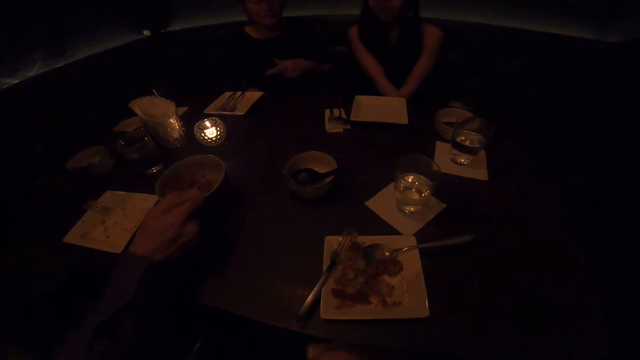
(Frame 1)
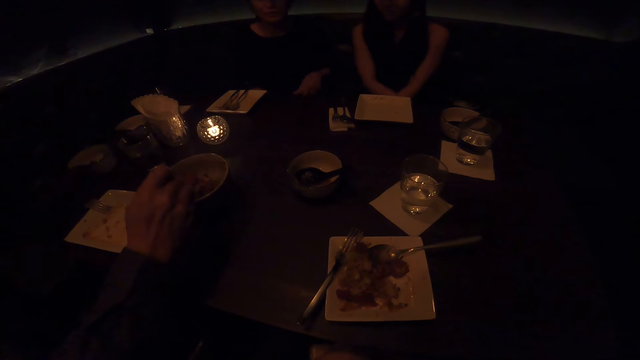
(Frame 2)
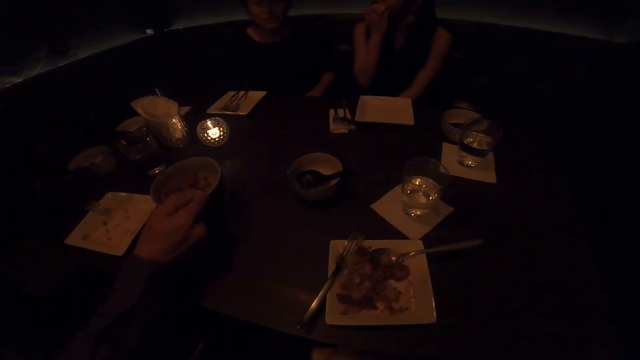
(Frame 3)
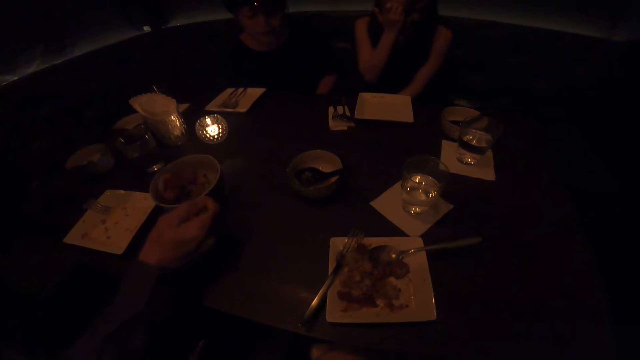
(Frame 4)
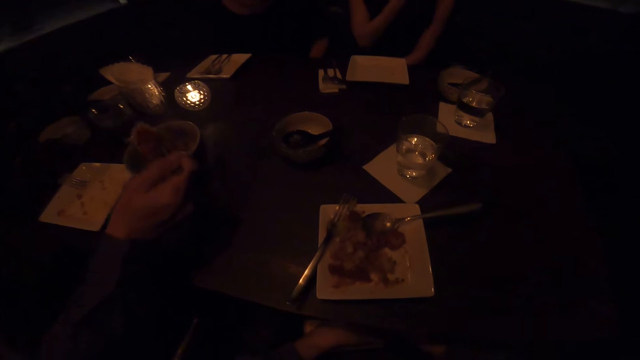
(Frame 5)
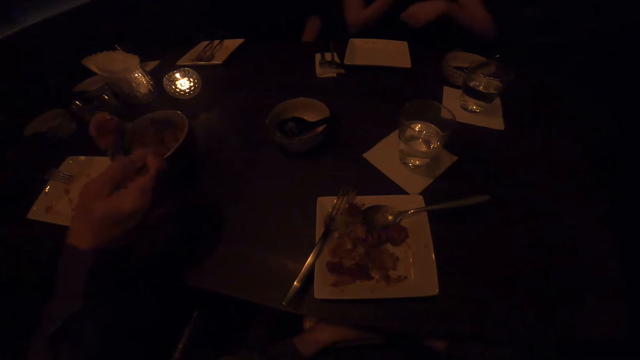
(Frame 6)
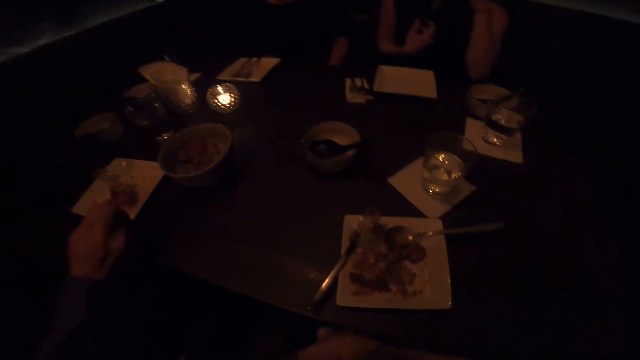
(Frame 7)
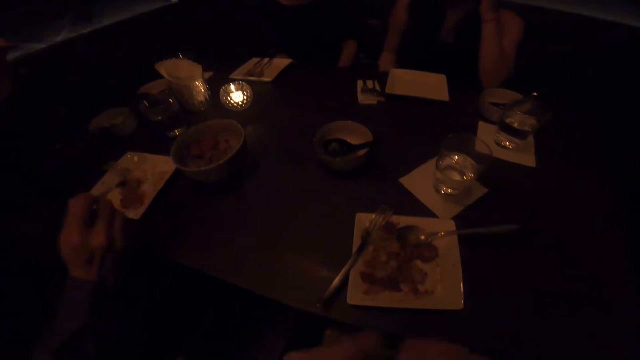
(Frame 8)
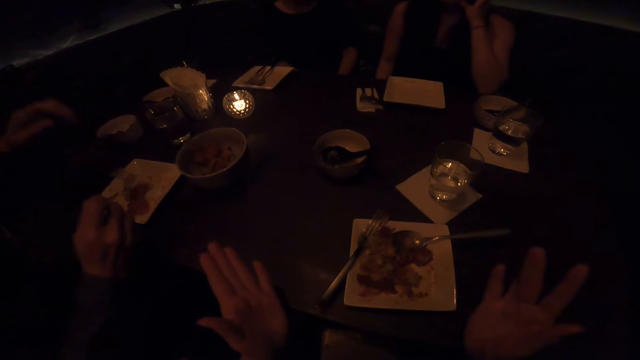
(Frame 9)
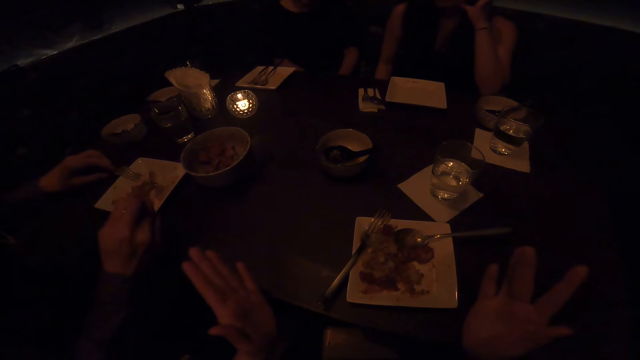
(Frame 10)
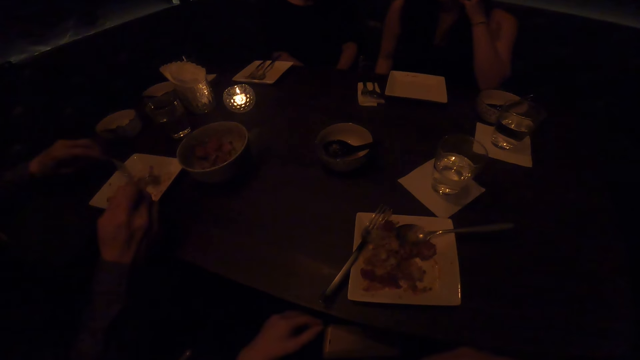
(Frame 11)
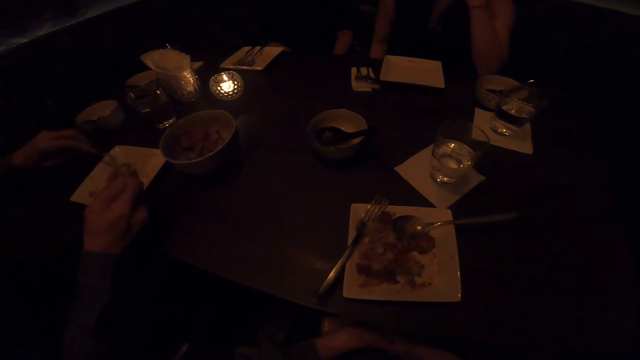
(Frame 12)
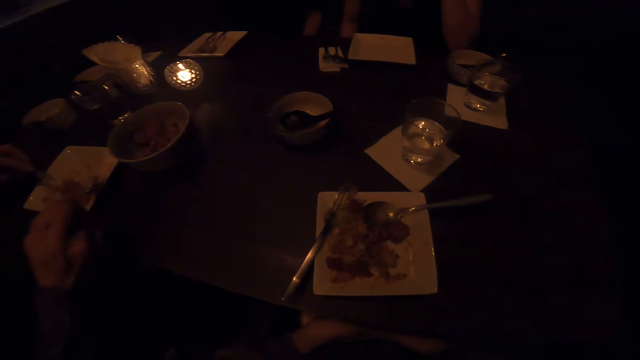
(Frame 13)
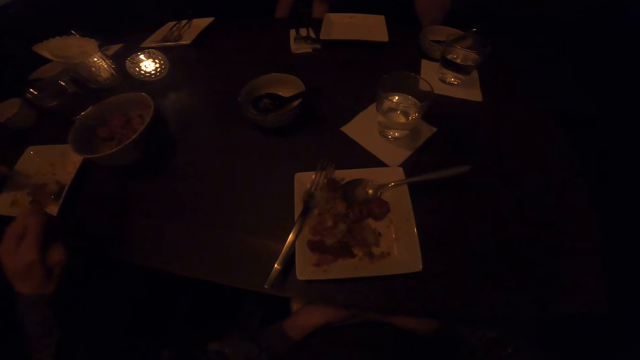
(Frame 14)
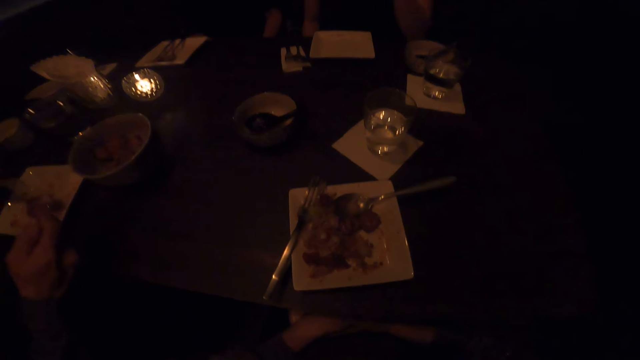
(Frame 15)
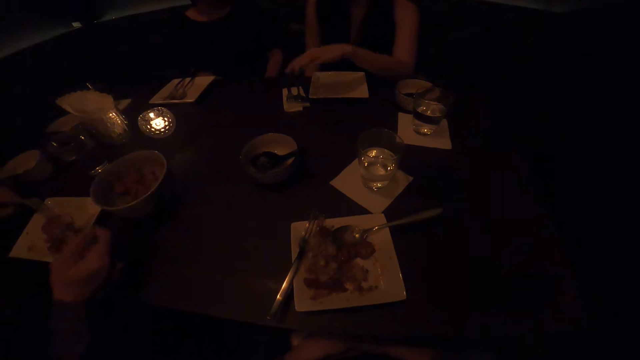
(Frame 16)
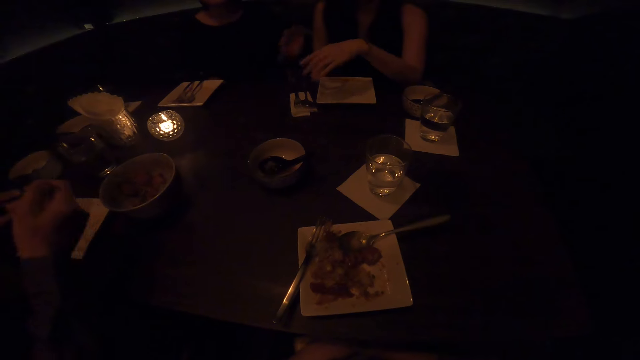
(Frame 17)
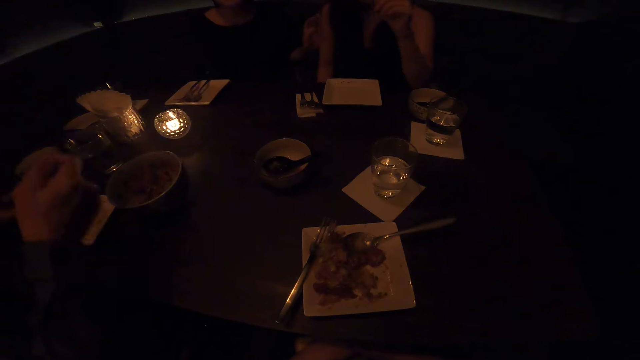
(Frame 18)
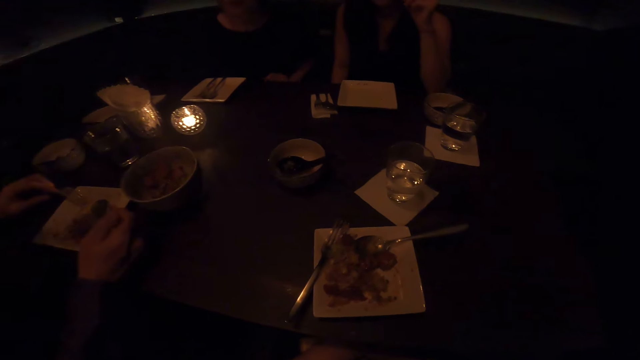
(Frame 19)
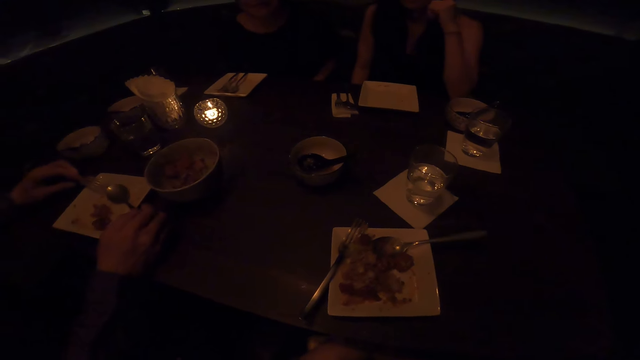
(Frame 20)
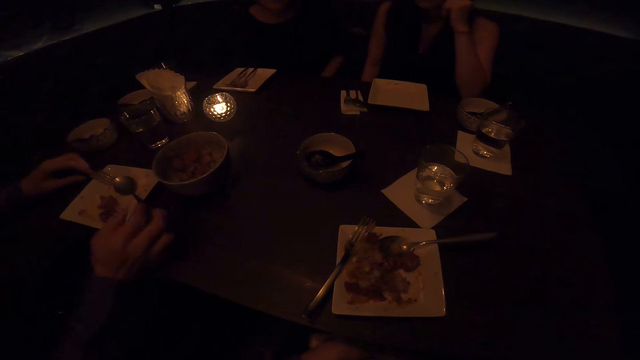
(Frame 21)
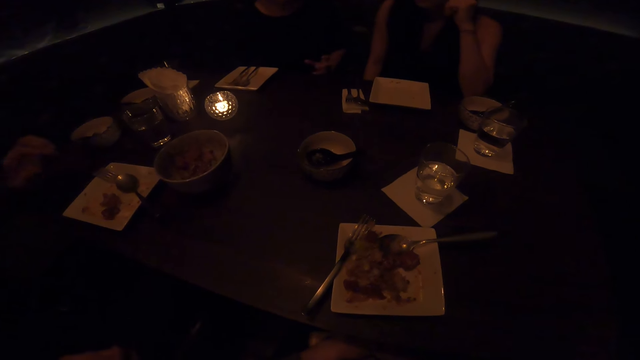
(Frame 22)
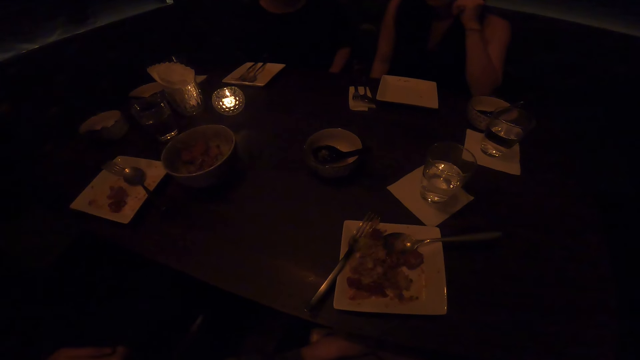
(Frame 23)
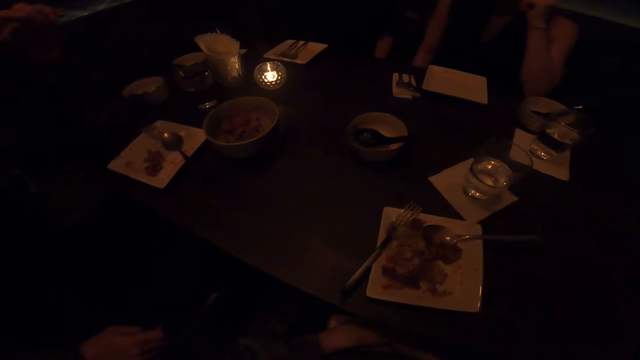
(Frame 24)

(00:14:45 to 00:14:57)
The camera wearer talks with friends. A man drops the food on the plate. The camera wearer explains using hands. The man scoops the food in the bowl. Another man and a woman sit in the dining room. The first man drops the spoon.

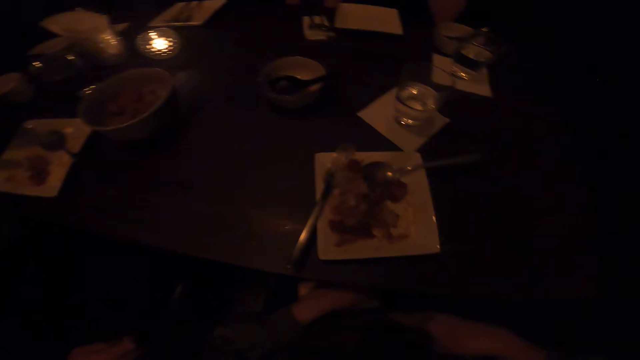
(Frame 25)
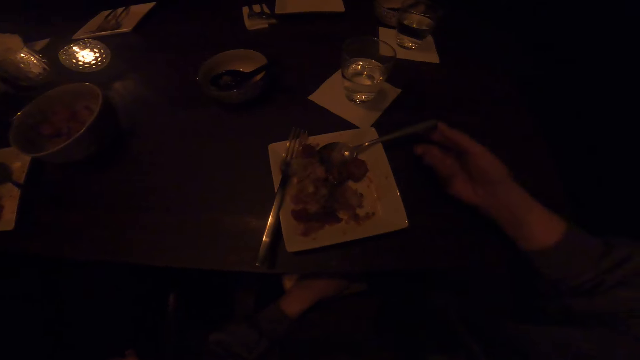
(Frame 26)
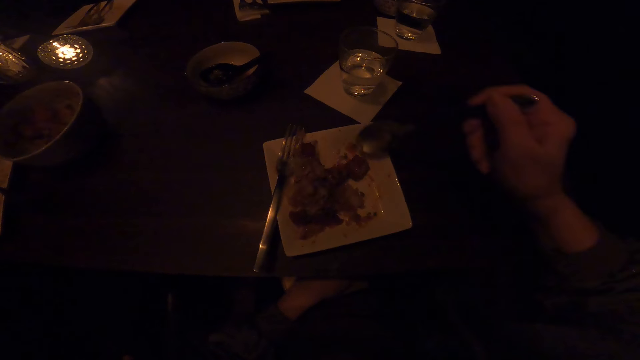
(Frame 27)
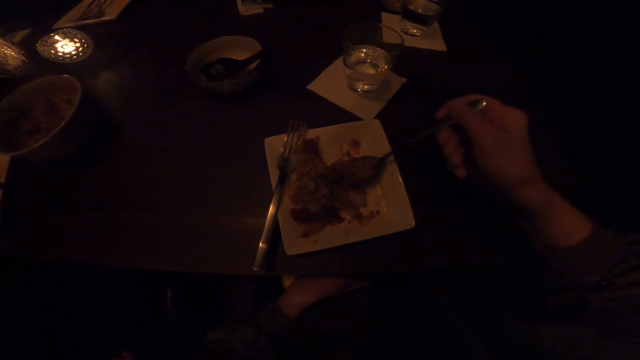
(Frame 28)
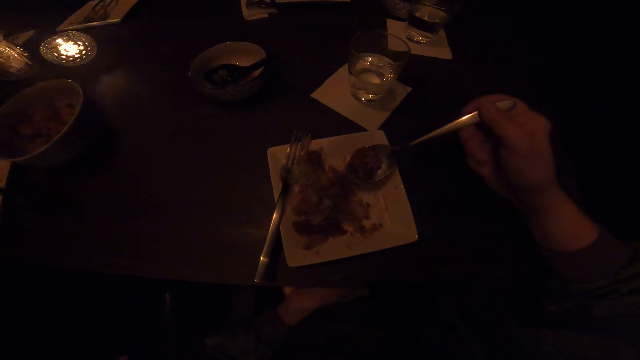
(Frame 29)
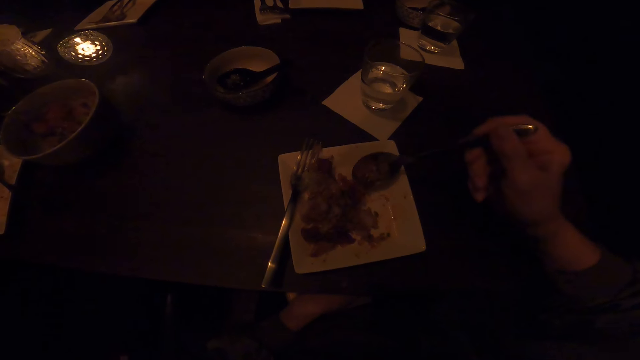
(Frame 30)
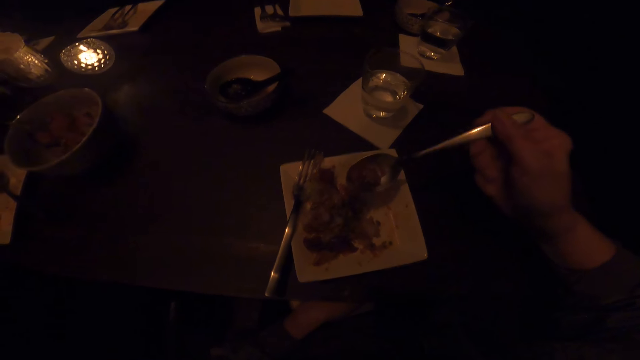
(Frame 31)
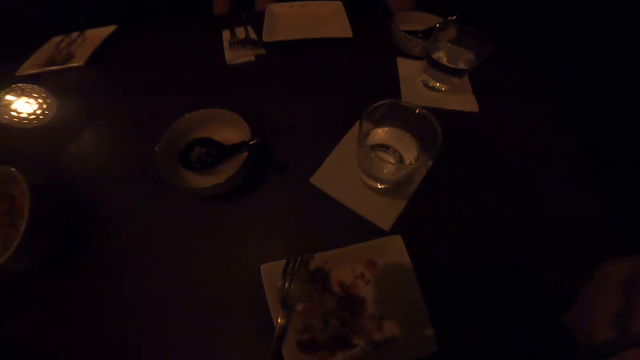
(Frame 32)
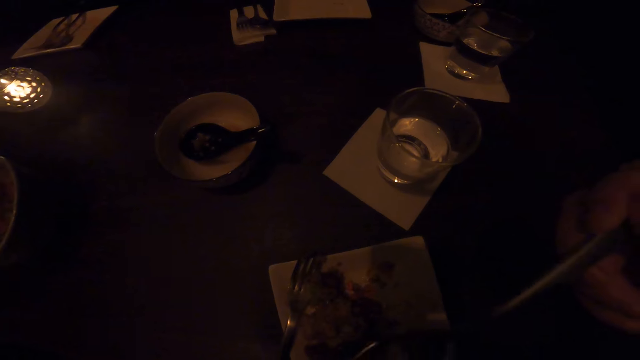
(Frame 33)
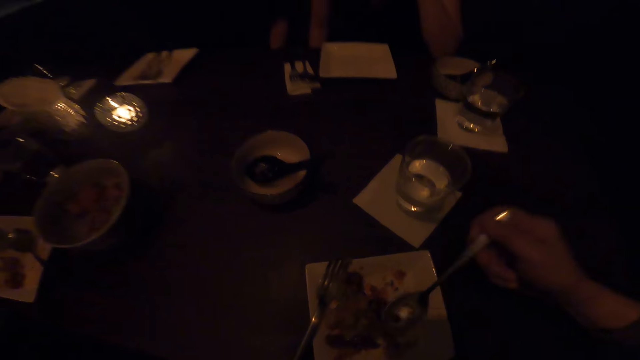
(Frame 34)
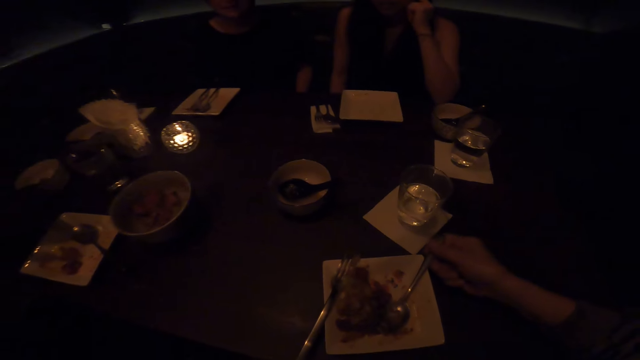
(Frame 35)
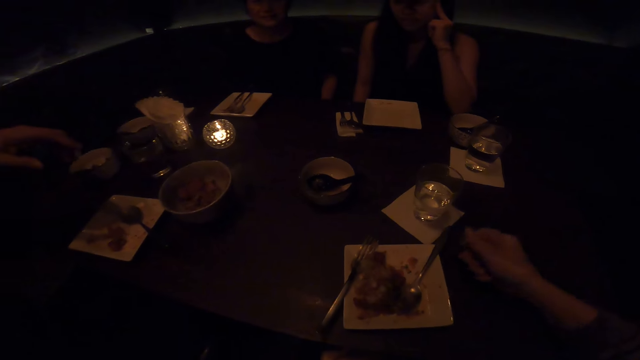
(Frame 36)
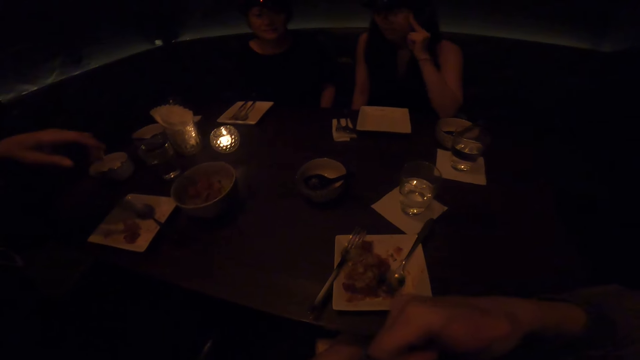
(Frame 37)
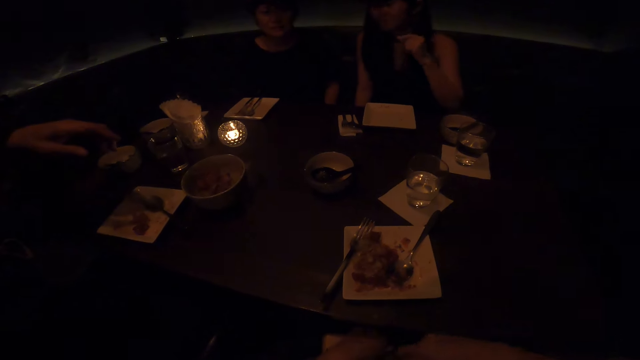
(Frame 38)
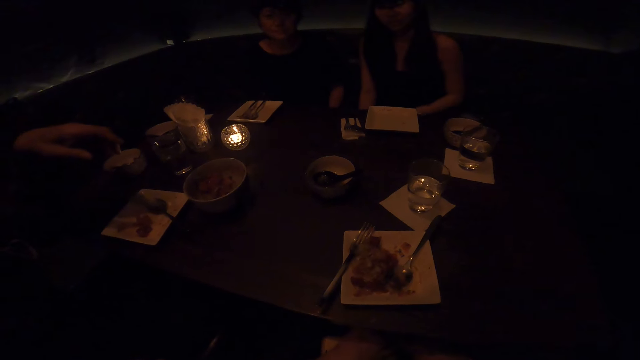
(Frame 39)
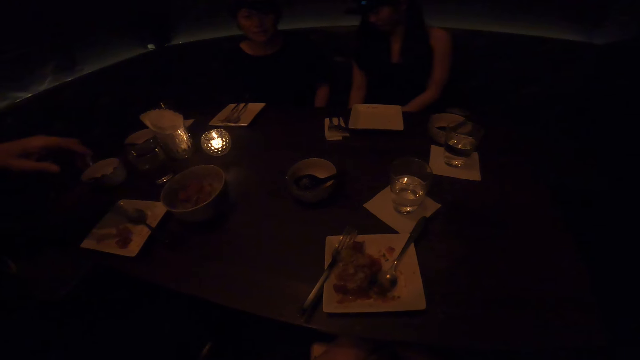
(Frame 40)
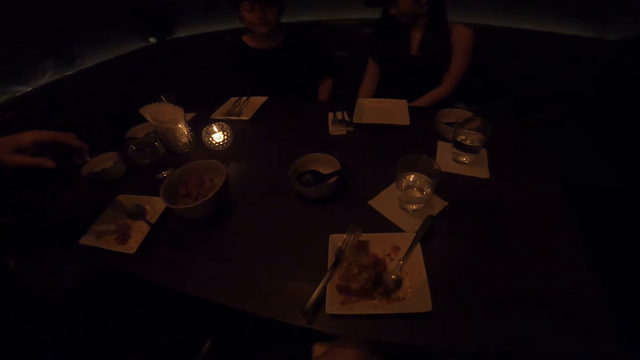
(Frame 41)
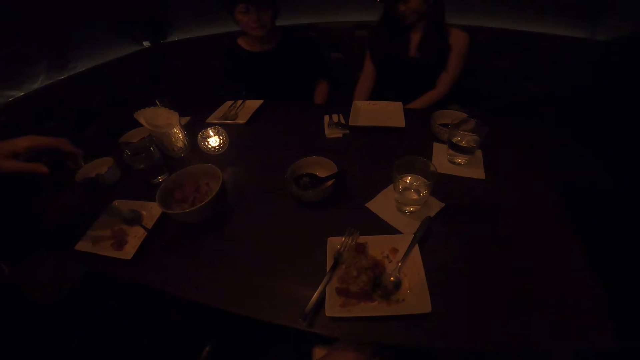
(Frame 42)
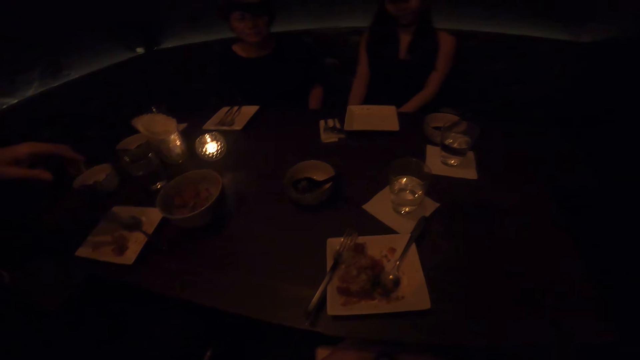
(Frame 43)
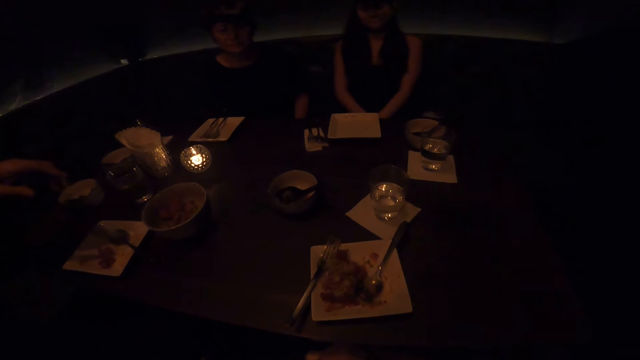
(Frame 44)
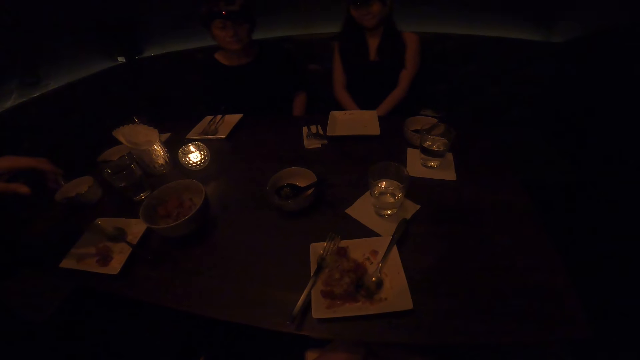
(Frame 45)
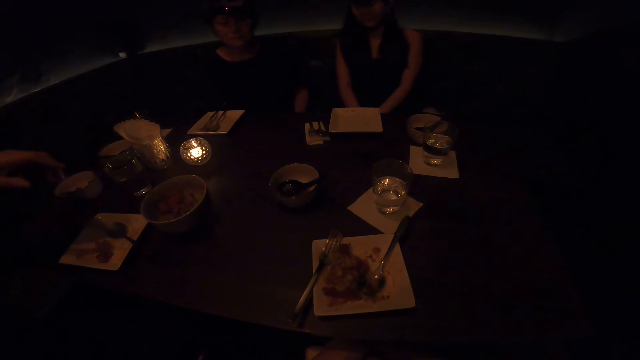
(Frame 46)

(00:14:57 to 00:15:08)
The camera wearer holds the spoon. They scoop the food in the plate. They eat food. They drop the spoon. A man, another man and a woman sit in the dining room. The camera wearer talks with friends.
